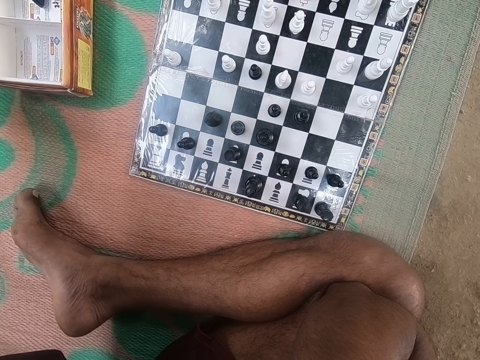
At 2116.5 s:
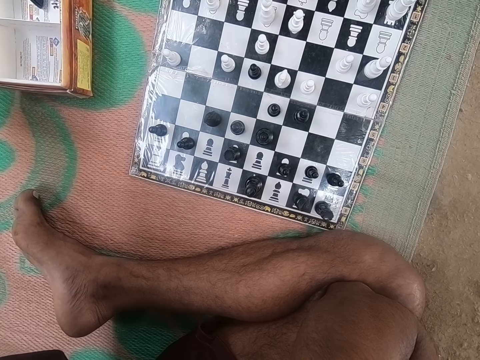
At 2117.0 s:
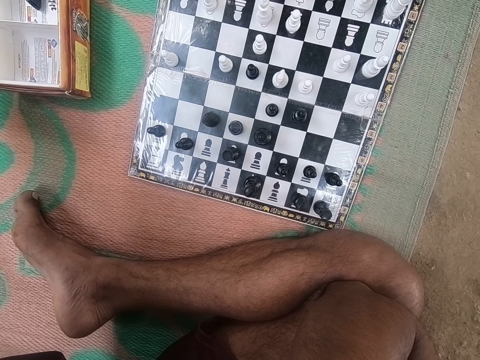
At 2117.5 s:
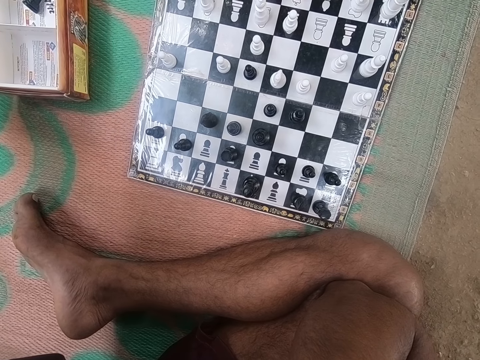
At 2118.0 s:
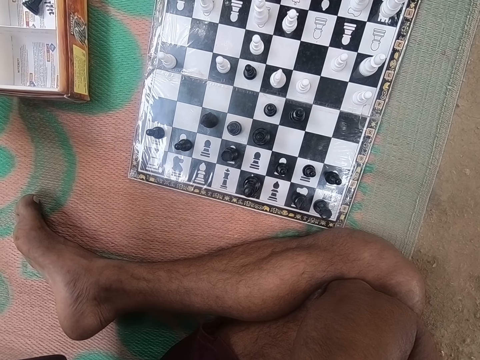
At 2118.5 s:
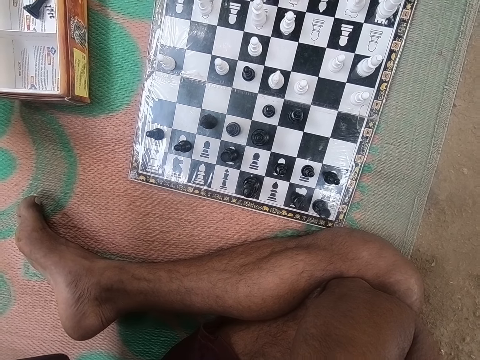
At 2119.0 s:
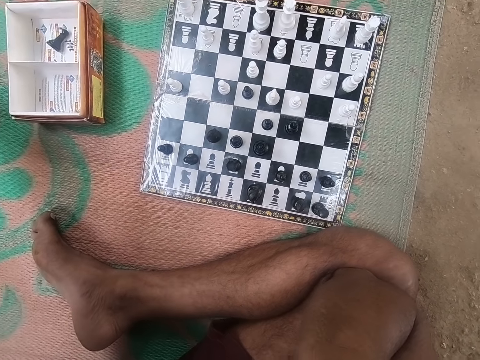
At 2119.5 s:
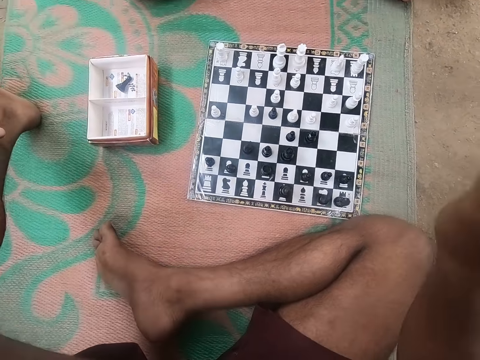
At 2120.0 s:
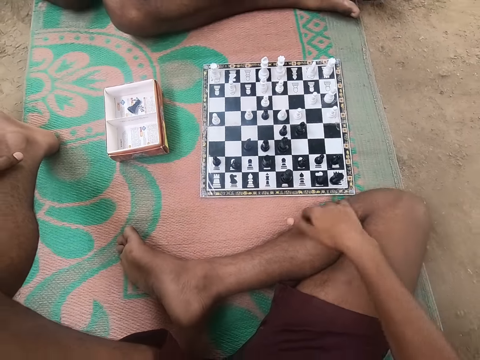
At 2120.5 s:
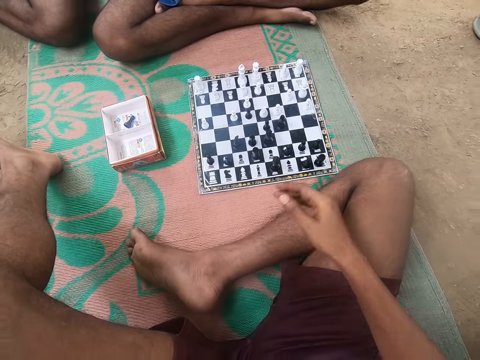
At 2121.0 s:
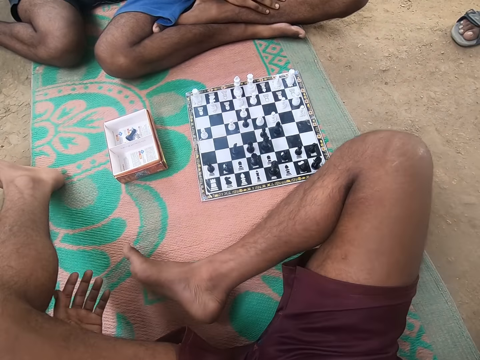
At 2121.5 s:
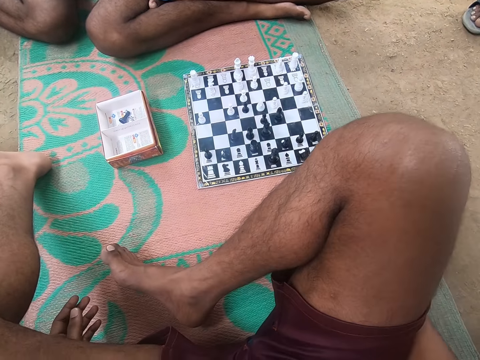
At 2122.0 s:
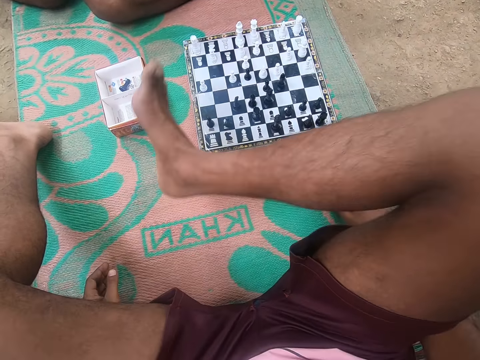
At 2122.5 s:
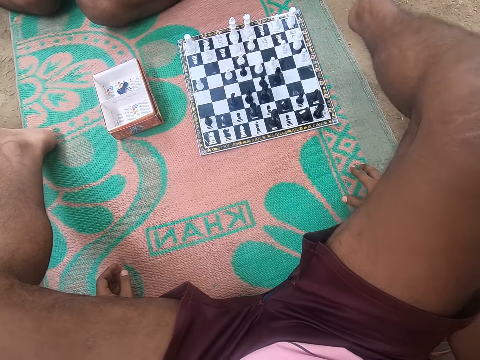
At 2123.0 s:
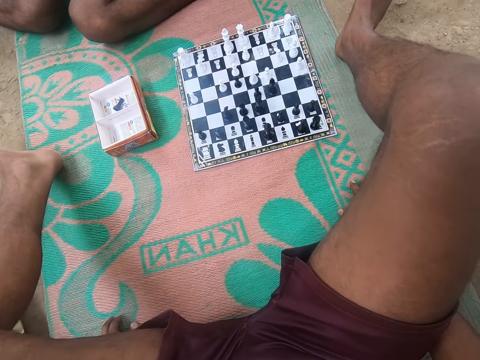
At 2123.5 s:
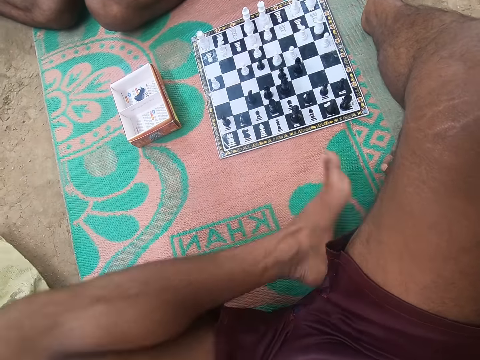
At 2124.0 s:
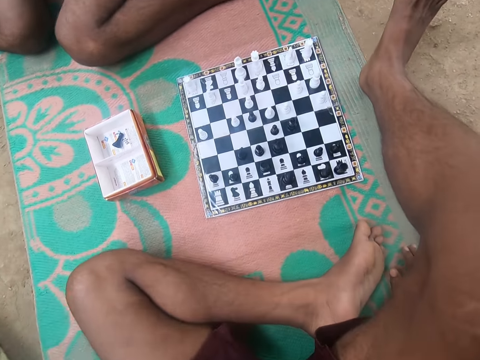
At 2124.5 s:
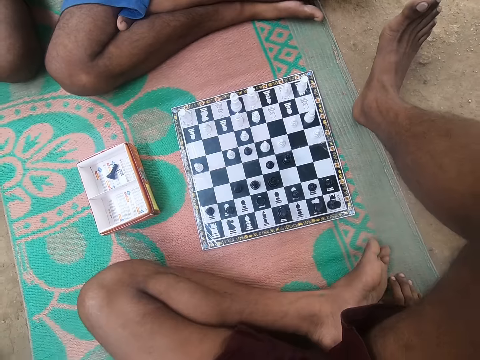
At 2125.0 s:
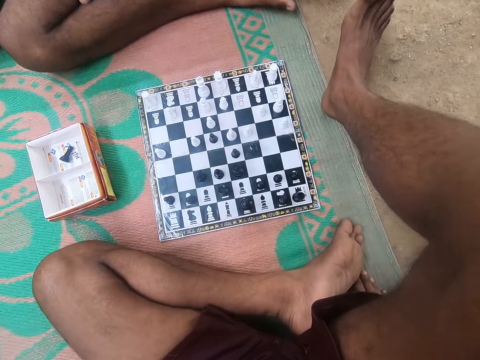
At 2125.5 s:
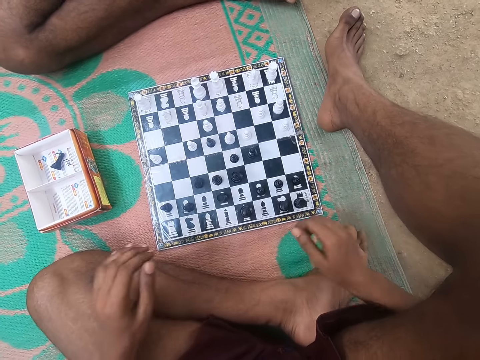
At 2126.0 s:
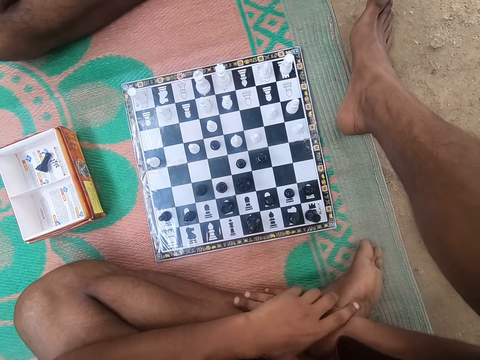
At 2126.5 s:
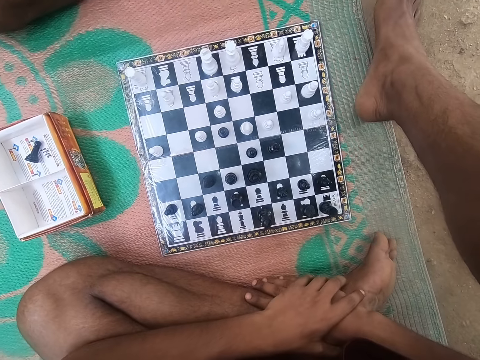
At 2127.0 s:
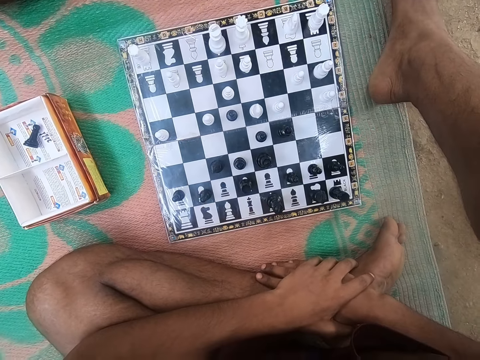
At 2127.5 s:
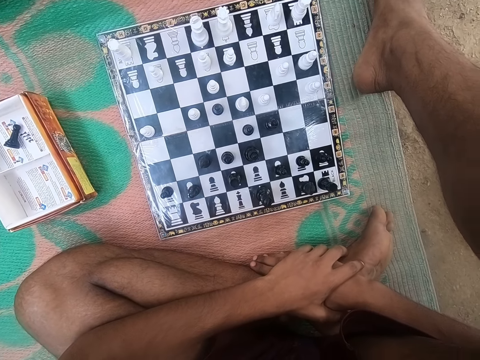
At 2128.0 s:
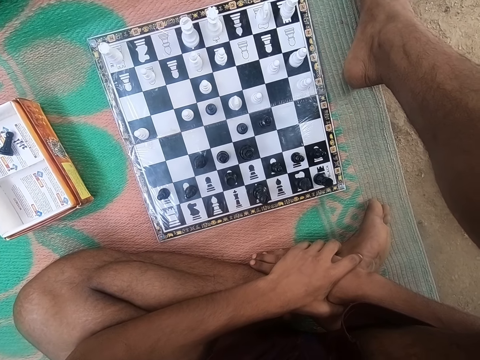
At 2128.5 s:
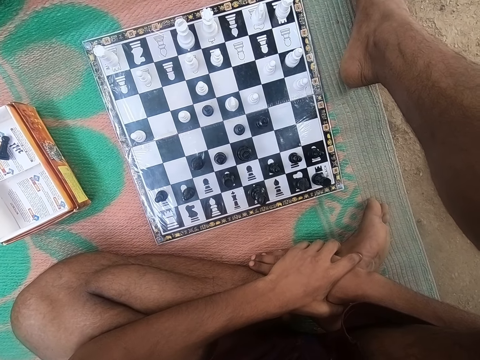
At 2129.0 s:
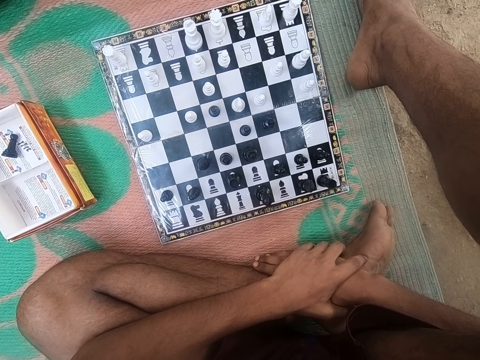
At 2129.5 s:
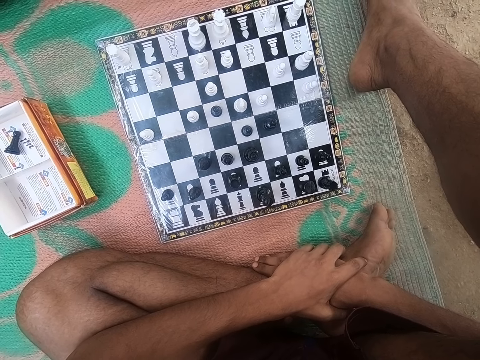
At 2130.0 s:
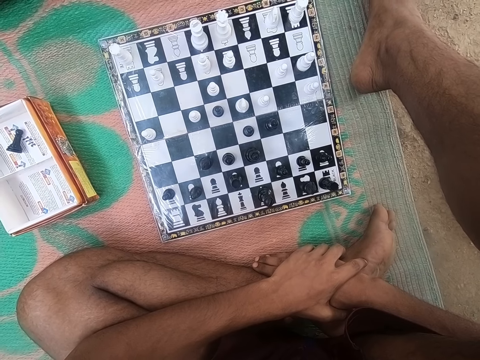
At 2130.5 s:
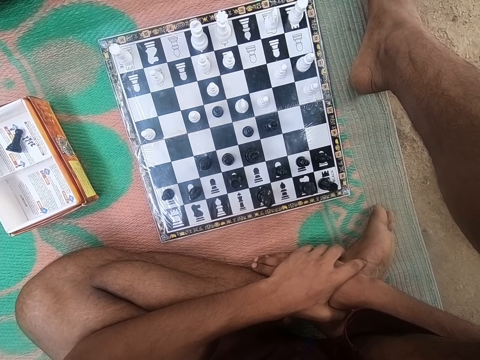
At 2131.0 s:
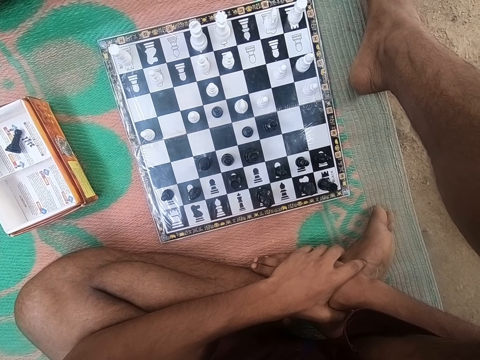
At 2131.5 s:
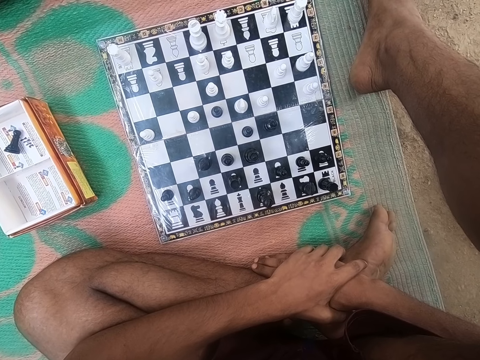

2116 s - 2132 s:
The camera wearer interacts with a man. They move legs. The man looks around the chess board. The camera wearer looks around the chess board.

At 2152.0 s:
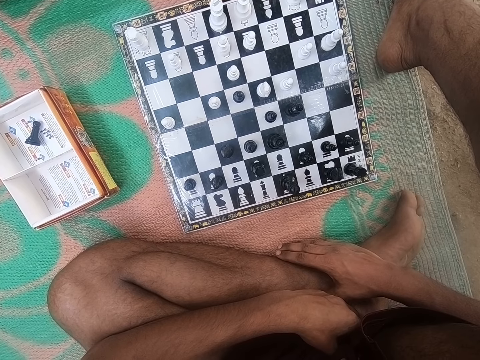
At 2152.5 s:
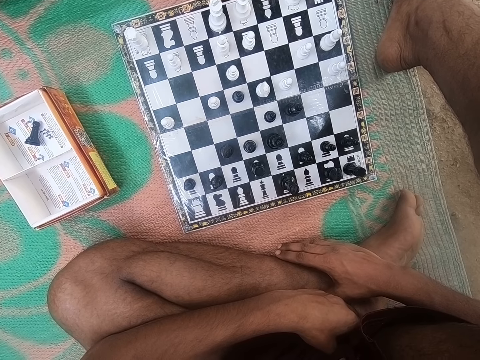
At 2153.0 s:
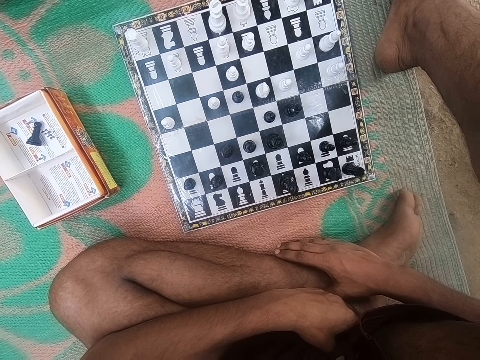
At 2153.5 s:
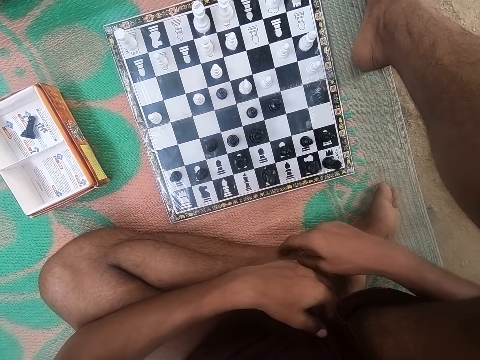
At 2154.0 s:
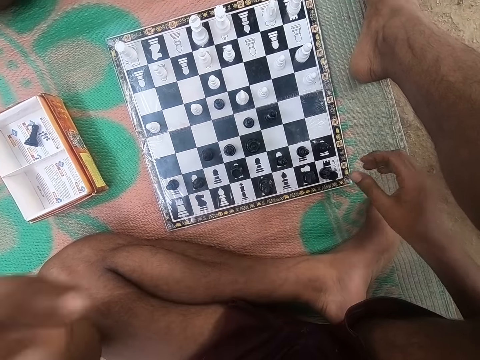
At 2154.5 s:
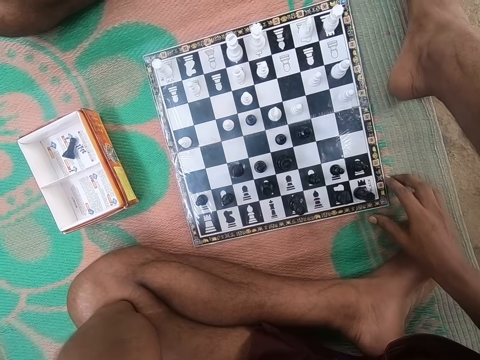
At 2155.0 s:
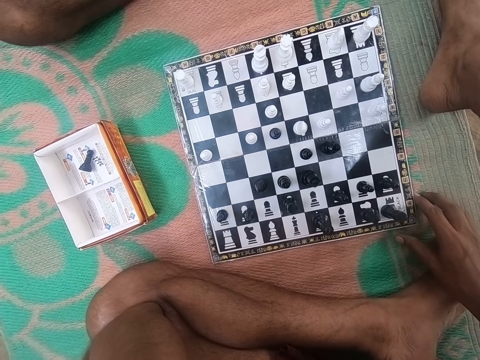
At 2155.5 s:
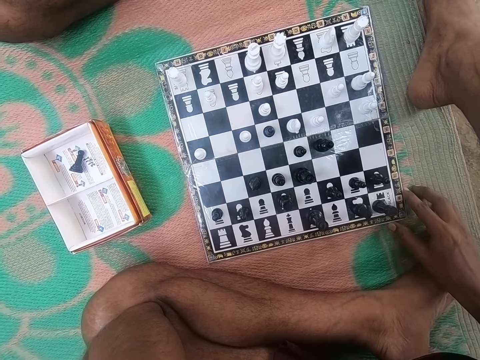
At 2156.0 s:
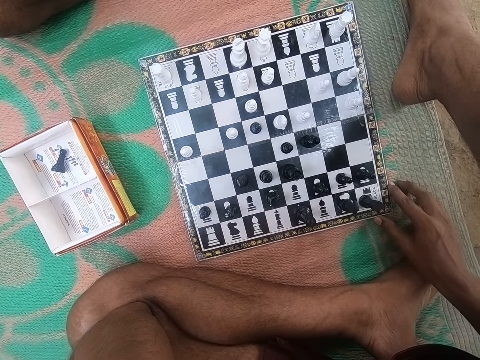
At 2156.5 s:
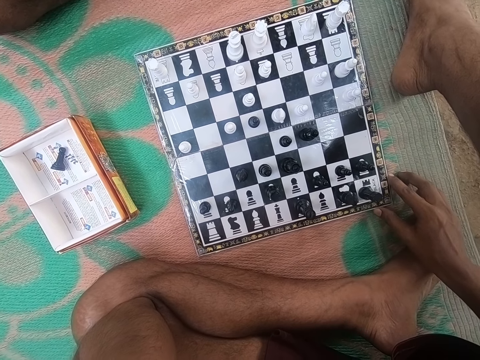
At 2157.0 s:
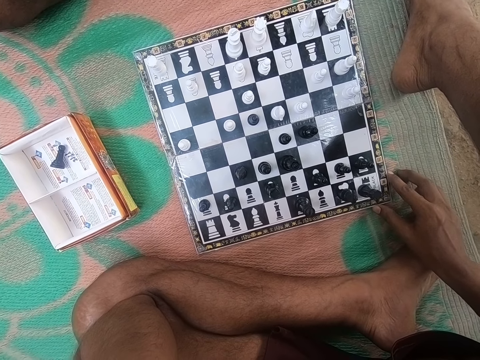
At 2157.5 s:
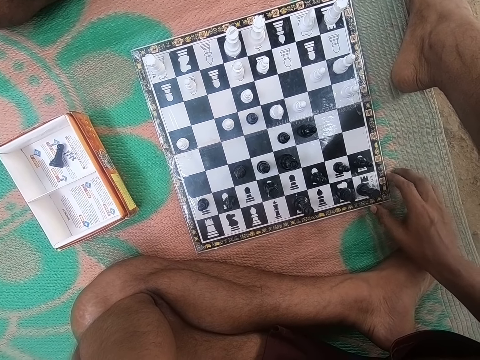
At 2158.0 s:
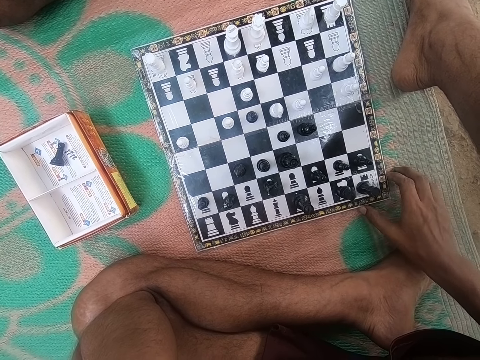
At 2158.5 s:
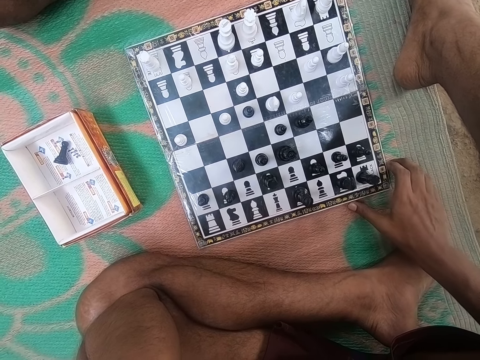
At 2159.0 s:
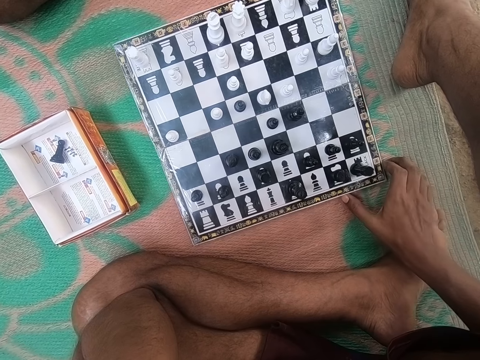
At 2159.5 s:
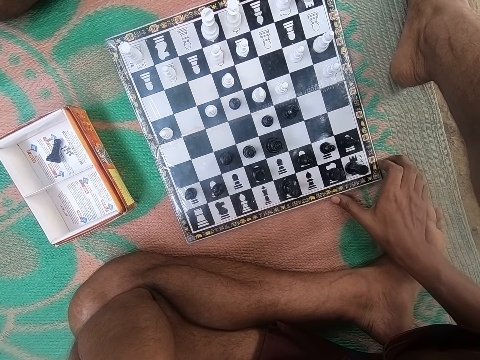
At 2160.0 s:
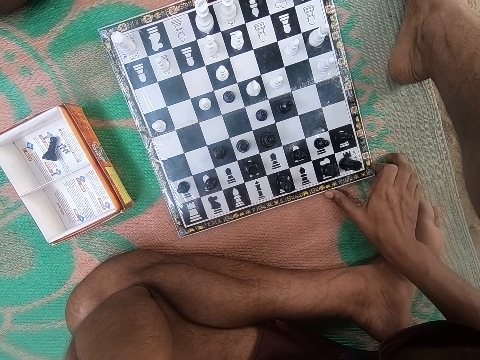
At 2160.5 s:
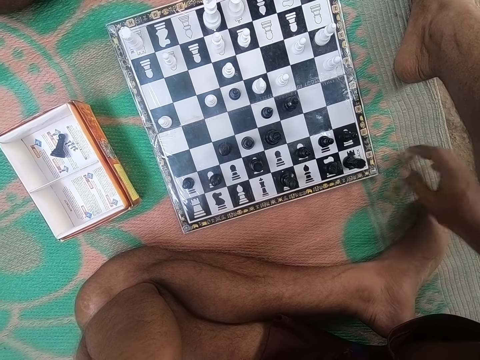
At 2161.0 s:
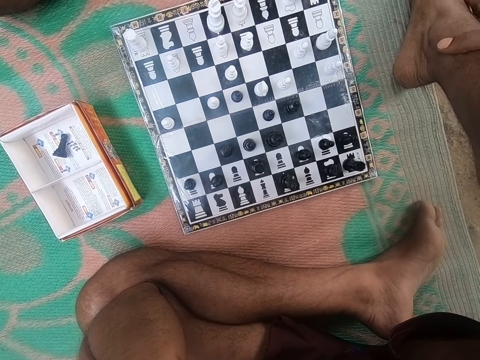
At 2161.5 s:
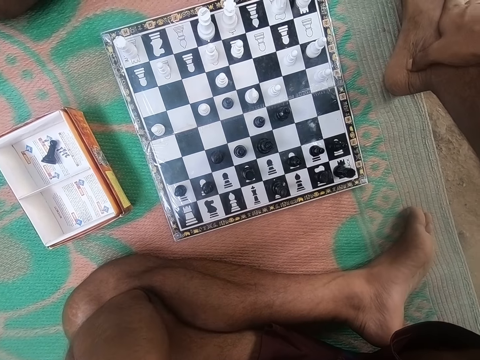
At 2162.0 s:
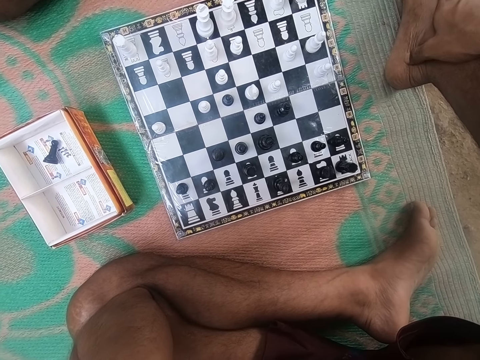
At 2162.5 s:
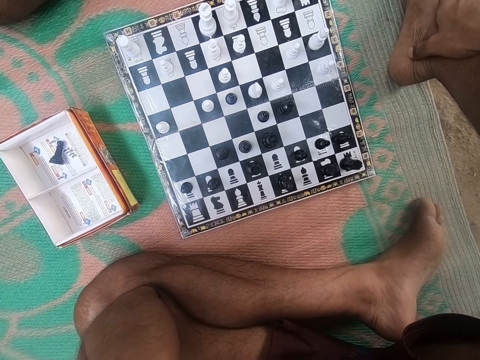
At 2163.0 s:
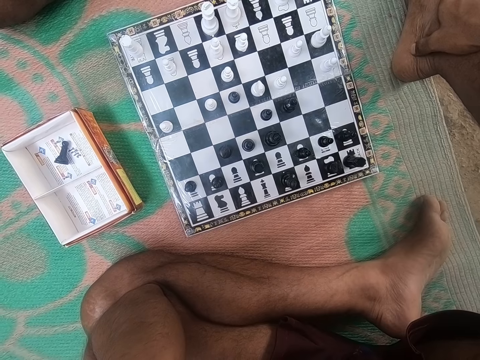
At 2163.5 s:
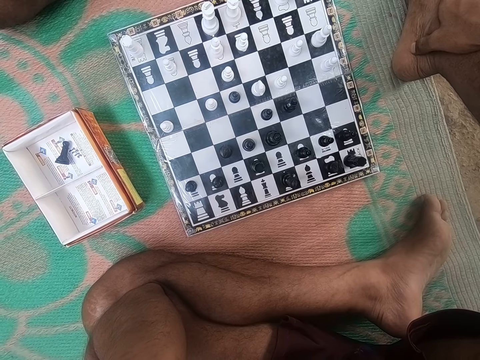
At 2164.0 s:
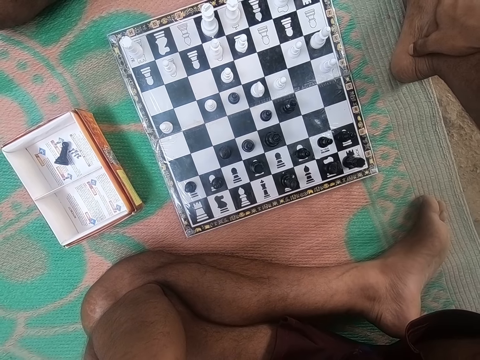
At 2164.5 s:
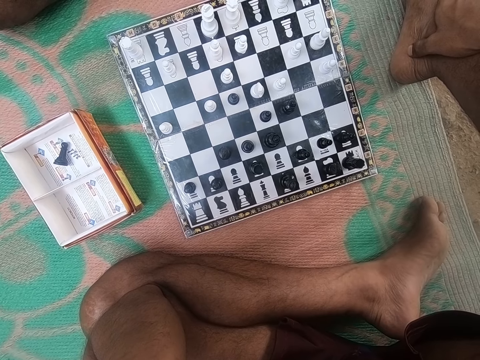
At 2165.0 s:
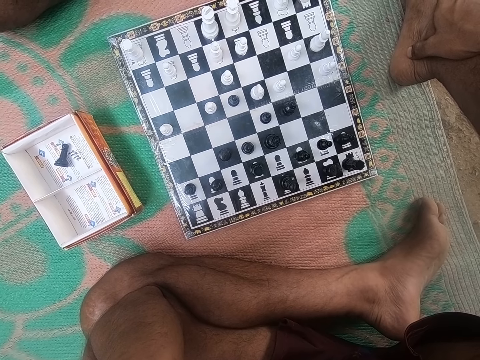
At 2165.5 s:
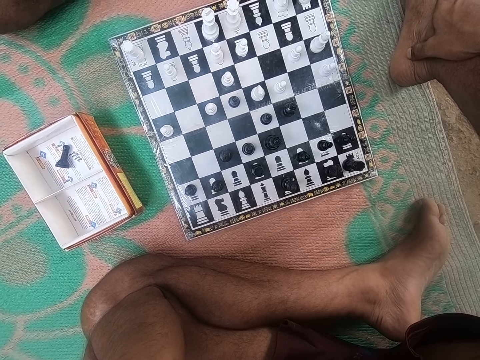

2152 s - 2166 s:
The camera wearer touches something. They look around the chess board. They move the chess board. They look around the chess board.
